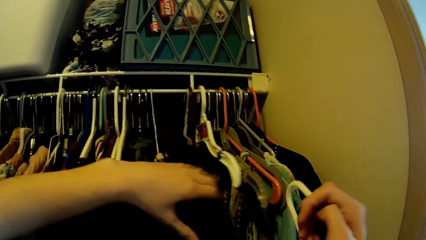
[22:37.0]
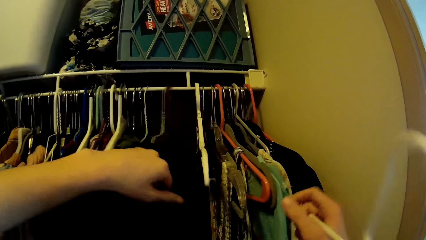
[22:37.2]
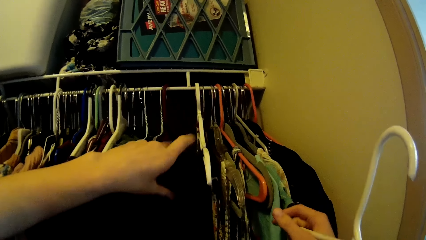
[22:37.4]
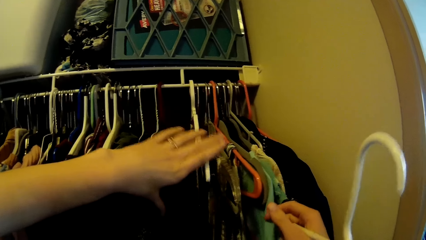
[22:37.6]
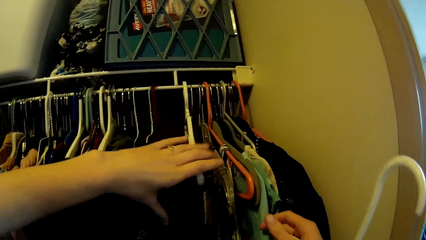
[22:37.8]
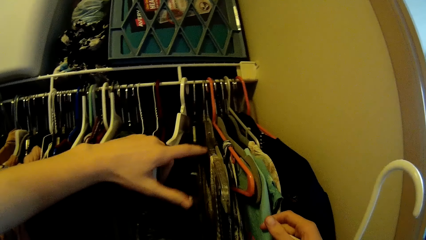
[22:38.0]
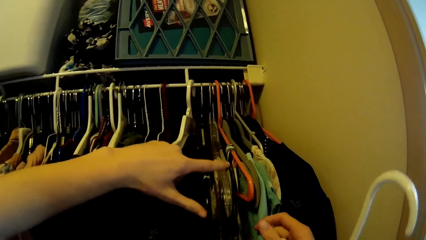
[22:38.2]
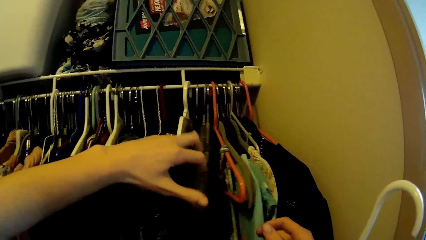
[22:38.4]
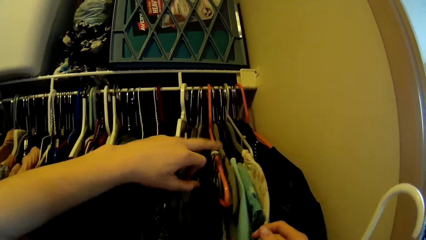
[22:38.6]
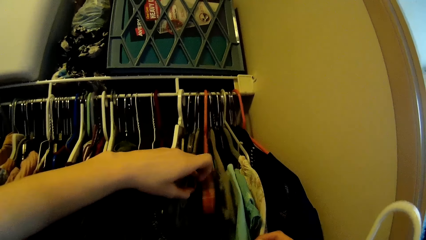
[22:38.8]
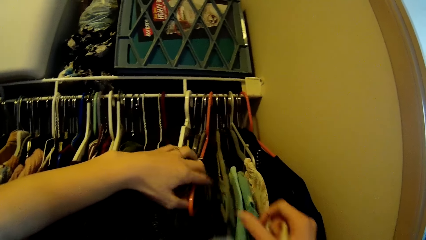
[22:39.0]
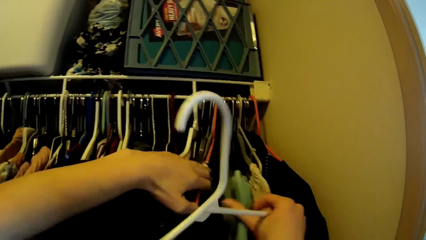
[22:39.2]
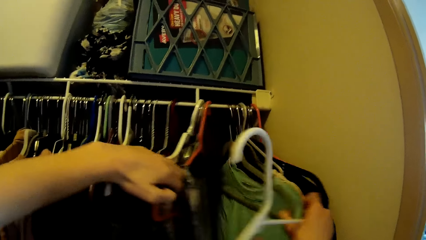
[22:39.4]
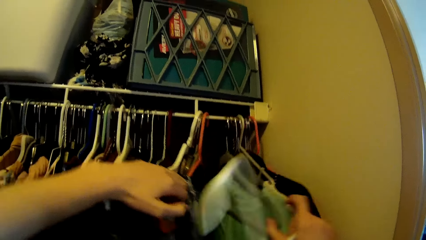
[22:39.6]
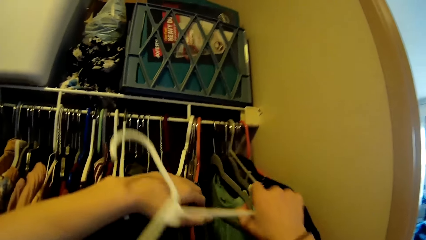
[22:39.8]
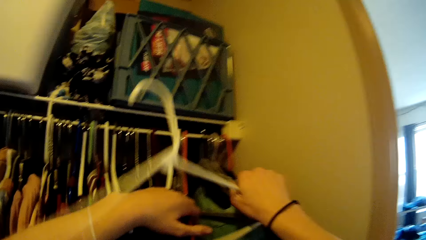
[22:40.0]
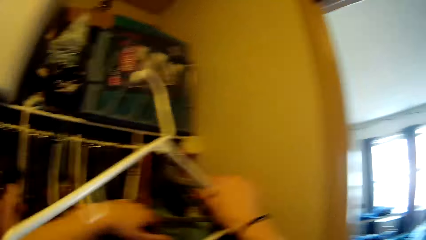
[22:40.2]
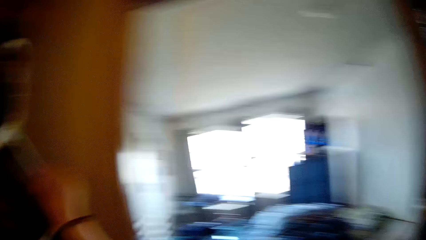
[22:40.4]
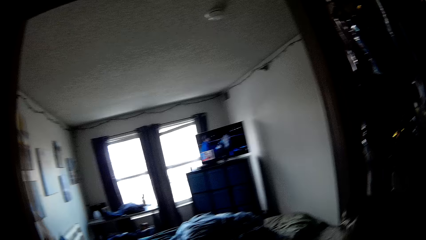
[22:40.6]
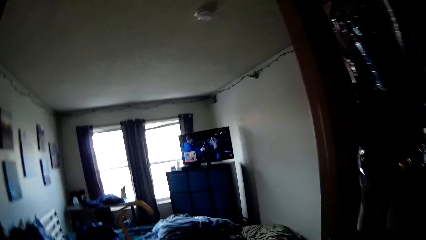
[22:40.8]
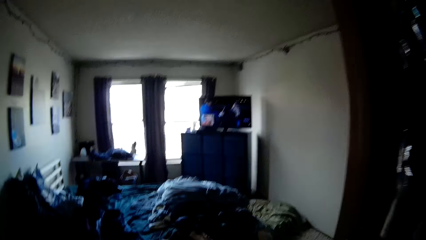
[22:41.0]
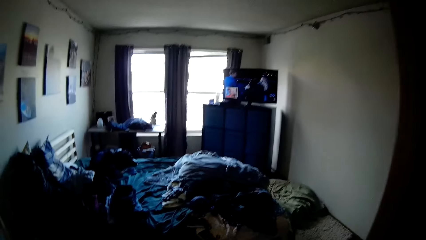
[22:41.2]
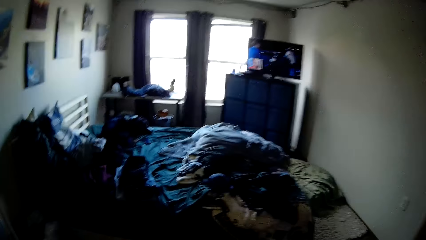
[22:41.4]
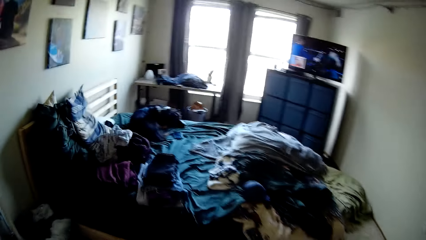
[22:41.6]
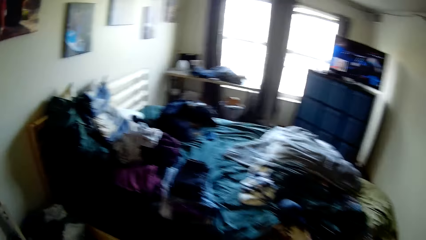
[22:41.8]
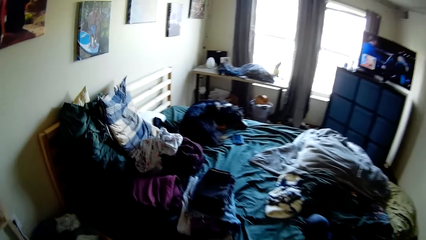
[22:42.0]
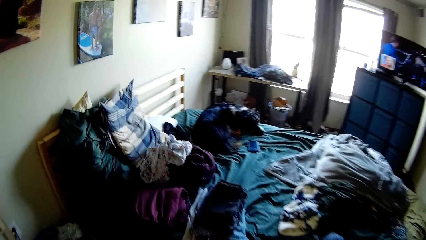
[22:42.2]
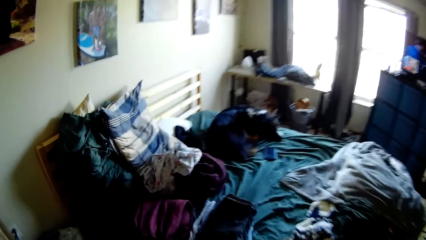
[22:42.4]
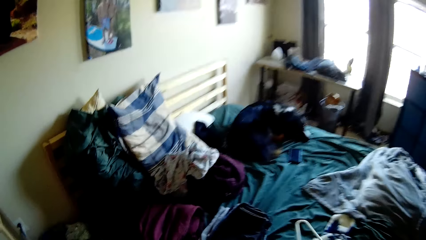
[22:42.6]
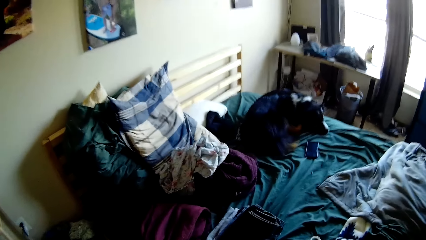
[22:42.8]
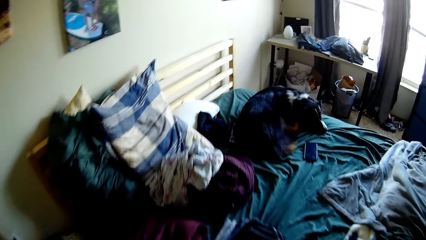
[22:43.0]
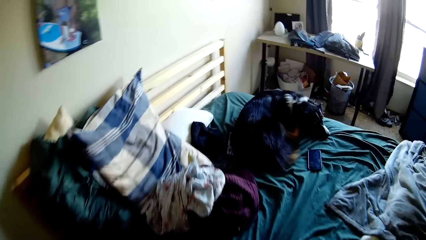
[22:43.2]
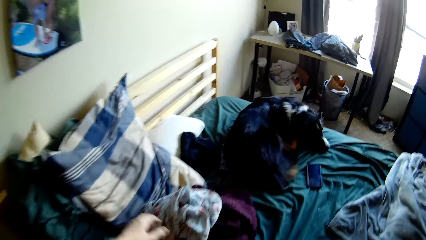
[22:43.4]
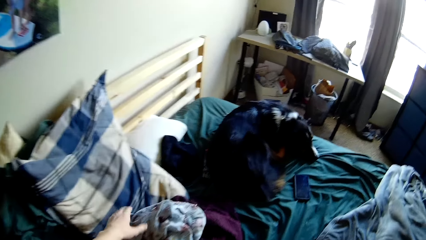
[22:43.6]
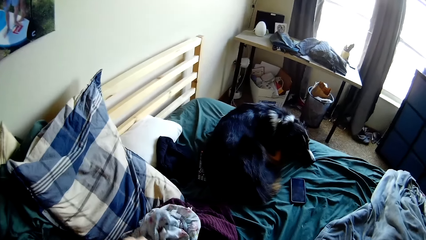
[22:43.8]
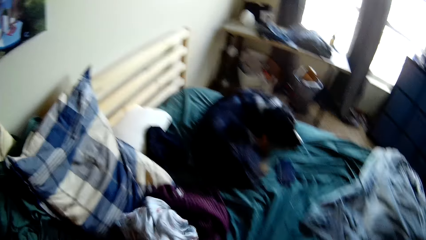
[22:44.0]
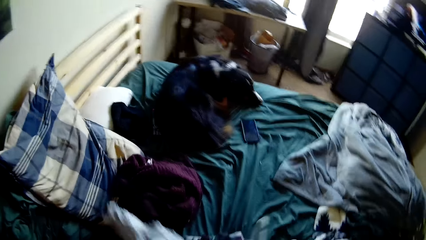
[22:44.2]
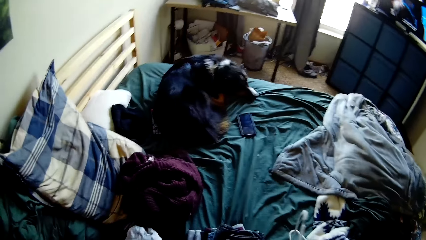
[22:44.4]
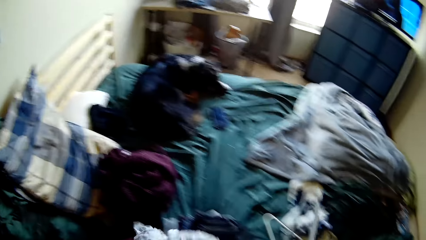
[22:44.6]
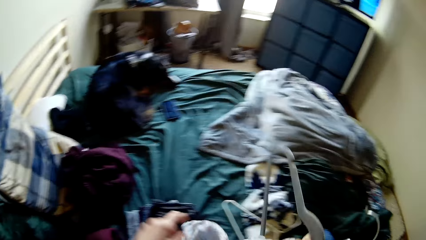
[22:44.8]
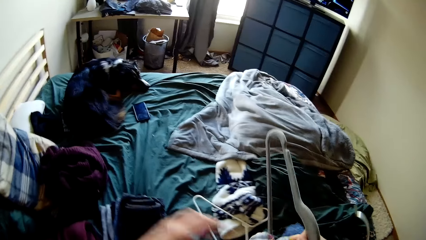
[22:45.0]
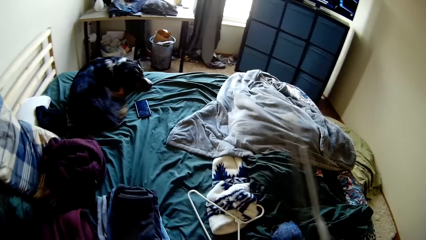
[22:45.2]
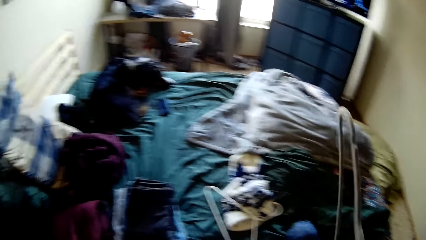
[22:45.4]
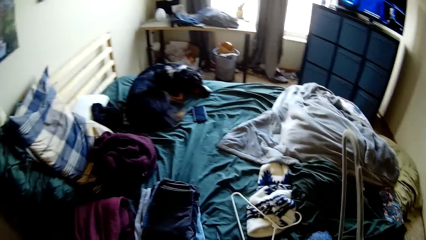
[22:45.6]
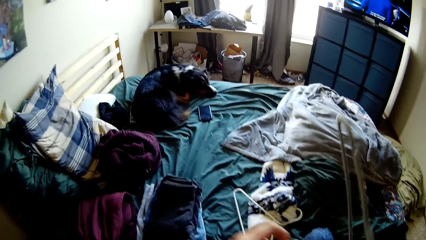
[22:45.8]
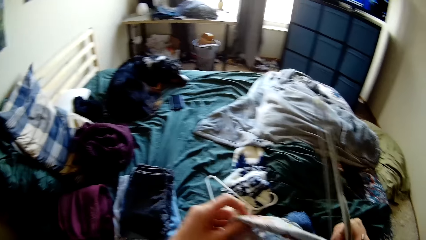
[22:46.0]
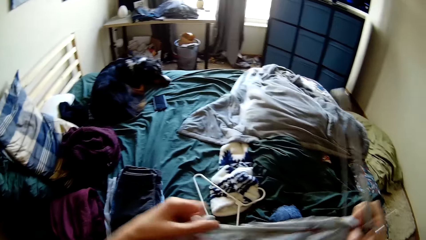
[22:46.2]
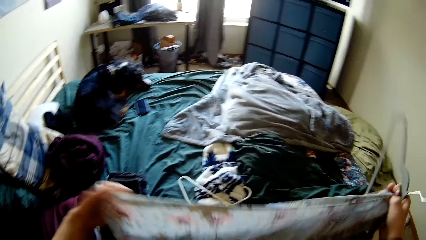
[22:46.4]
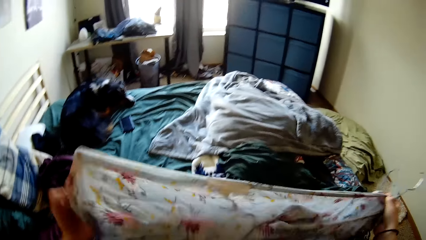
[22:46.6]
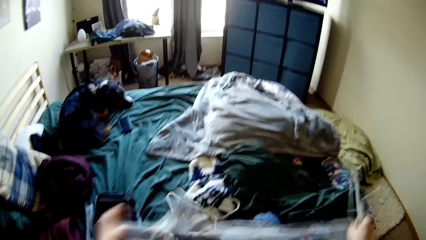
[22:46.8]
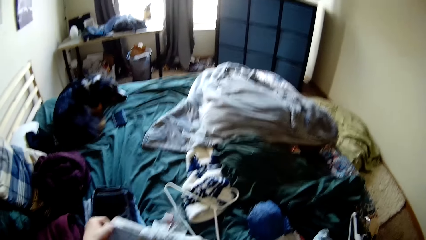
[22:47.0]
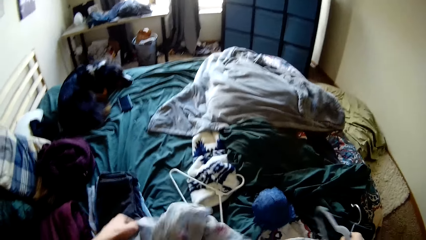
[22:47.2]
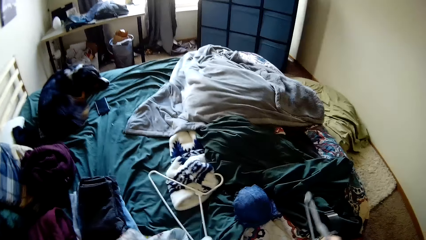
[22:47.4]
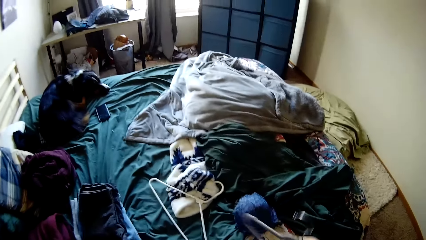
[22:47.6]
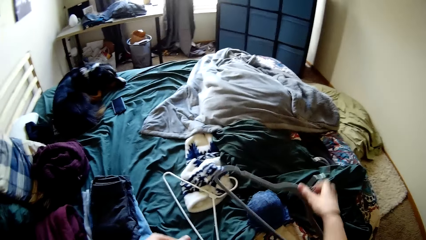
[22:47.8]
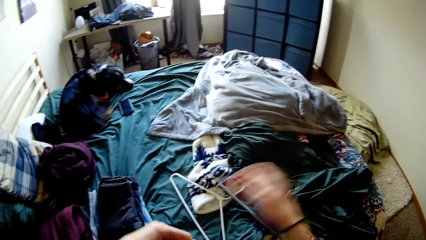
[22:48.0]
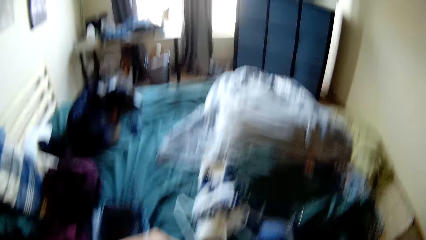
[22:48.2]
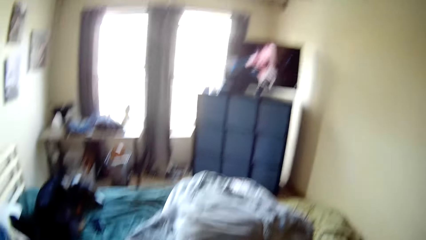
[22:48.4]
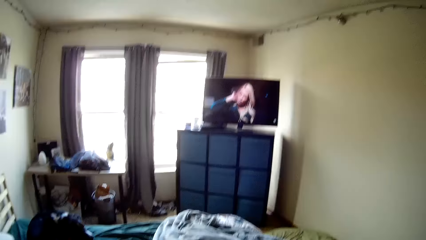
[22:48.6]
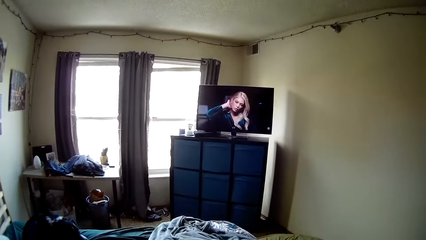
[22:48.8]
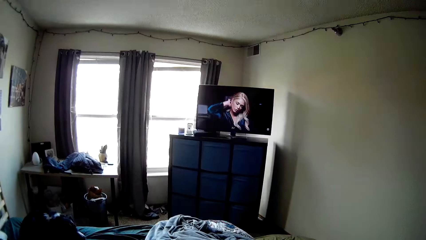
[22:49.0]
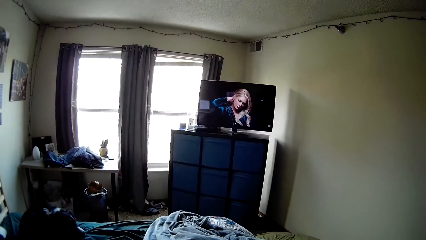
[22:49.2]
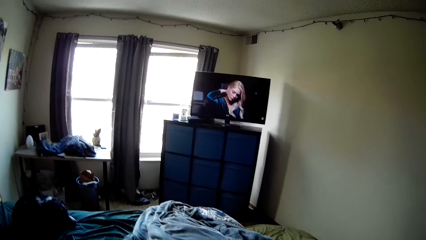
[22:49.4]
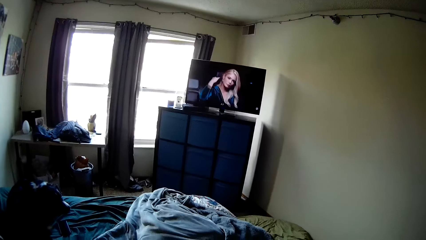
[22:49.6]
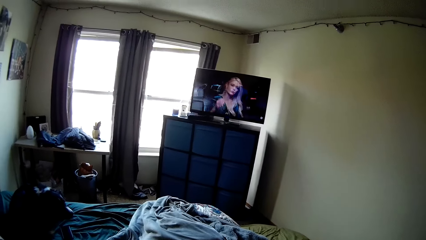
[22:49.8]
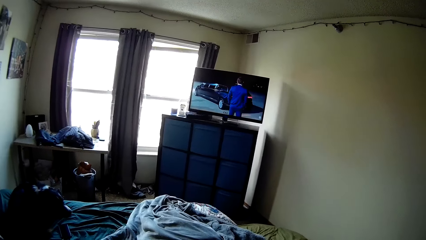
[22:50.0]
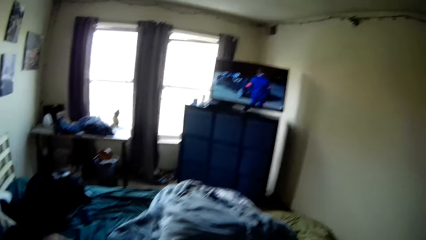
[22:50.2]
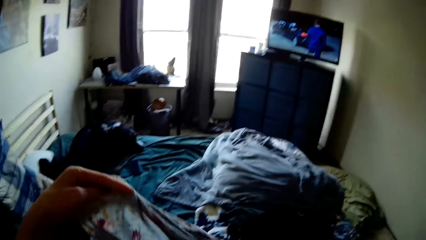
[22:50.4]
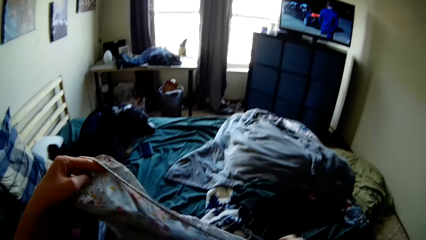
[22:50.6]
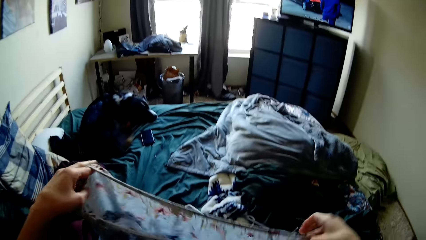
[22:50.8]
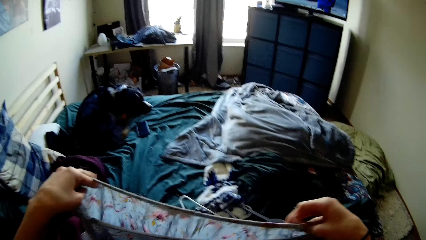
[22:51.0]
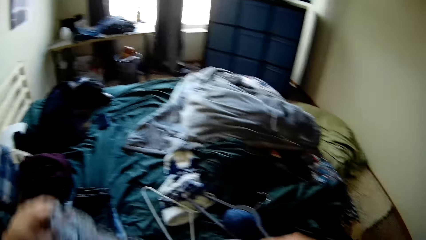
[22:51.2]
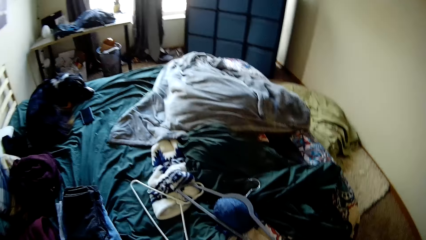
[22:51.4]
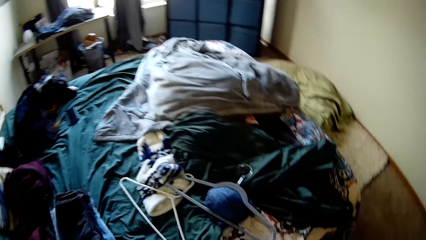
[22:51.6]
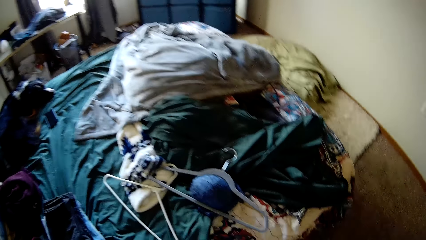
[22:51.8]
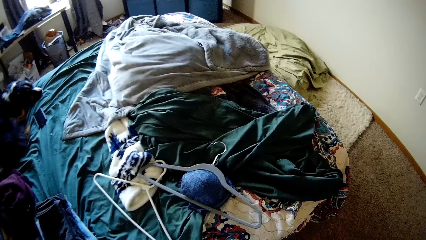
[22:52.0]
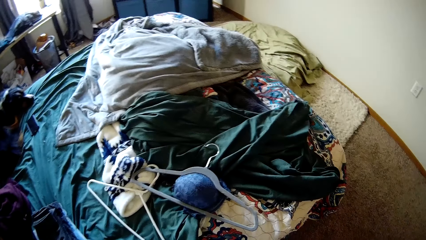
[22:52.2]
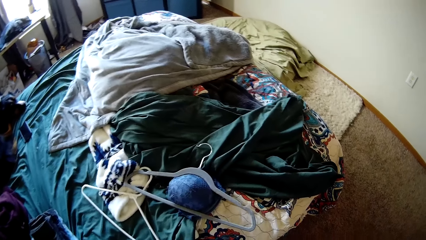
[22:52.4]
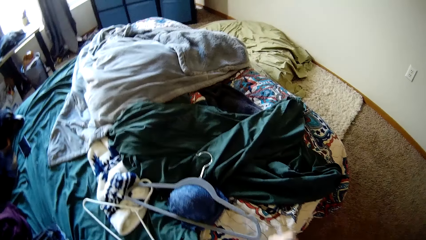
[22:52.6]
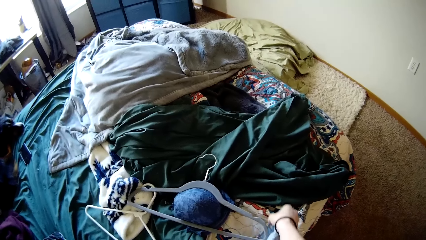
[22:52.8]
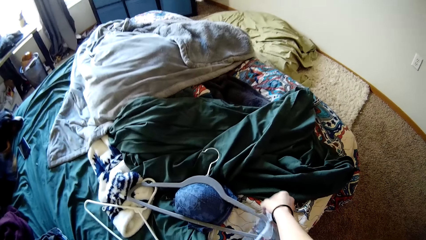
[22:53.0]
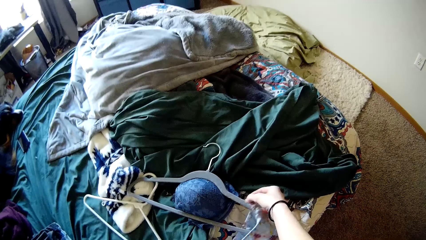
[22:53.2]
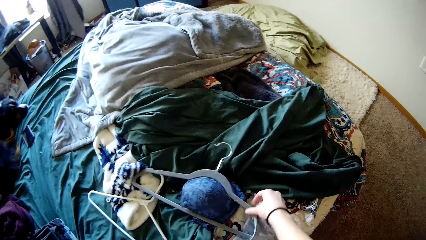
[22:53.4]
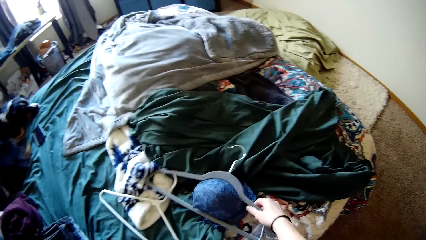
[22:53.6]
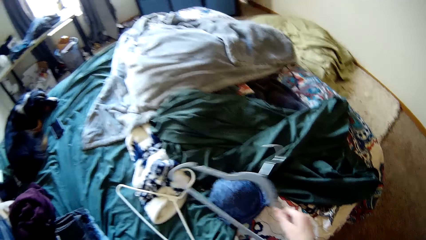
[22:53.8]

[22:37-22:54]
The camera wearer brings out another empty cloth hanger from the closet rack. She carries the hangers to the bed. She picks up a shirt or cloth from the top of the bed. She stretches the cloth. She stretches the cloth again. She drops the hanger in her hand on the bed. She holds the cloth with both hands and walks around. She stretches the cloth and walks around.
